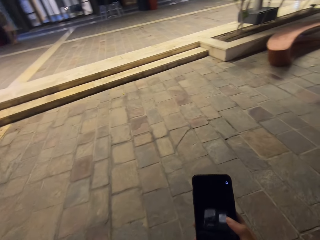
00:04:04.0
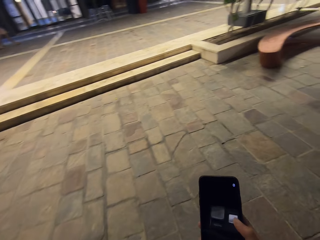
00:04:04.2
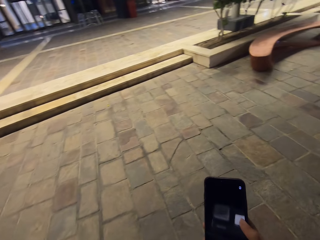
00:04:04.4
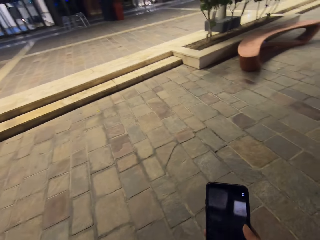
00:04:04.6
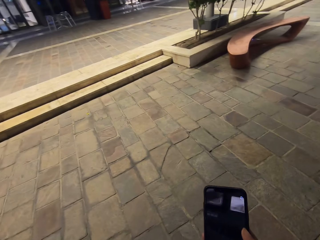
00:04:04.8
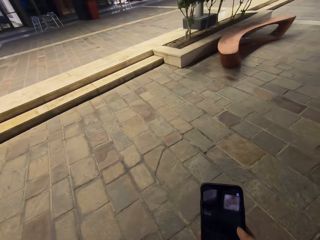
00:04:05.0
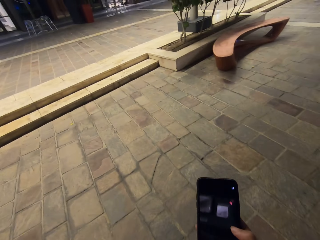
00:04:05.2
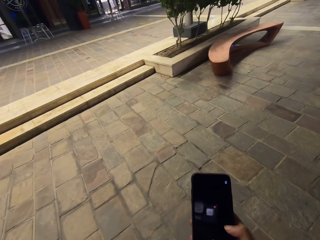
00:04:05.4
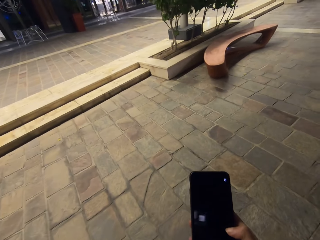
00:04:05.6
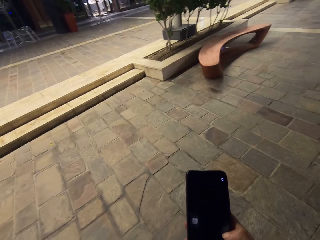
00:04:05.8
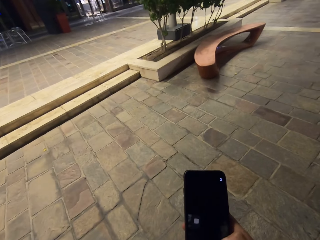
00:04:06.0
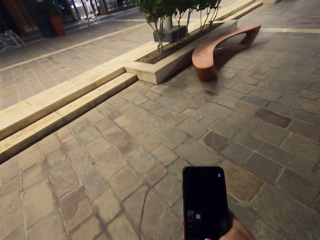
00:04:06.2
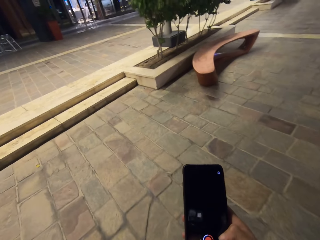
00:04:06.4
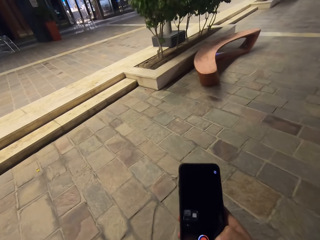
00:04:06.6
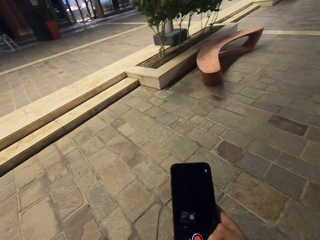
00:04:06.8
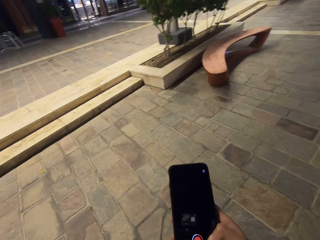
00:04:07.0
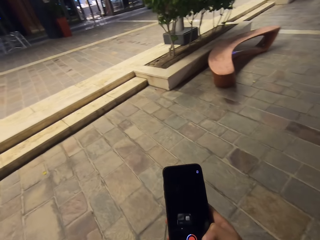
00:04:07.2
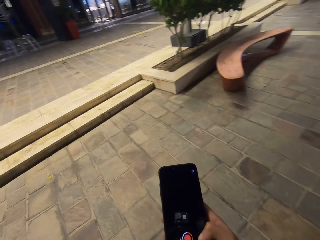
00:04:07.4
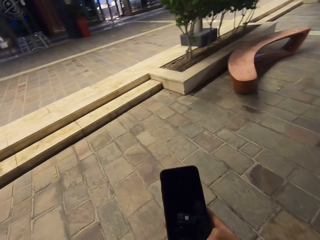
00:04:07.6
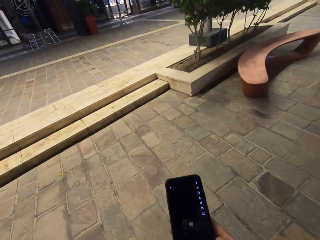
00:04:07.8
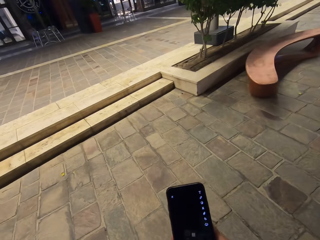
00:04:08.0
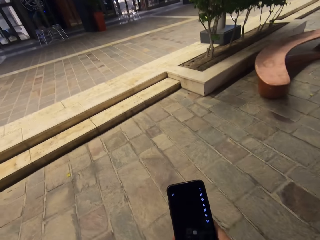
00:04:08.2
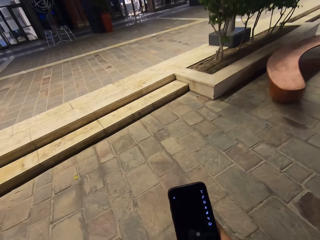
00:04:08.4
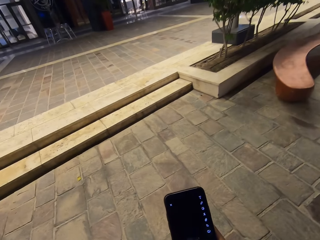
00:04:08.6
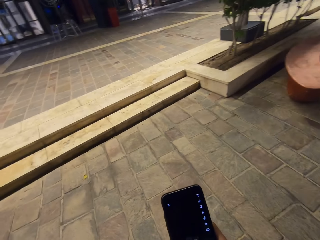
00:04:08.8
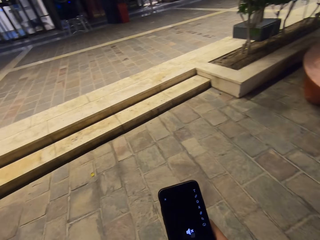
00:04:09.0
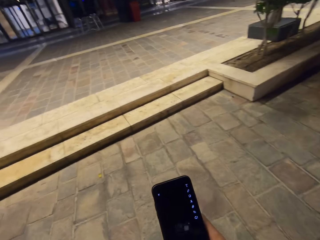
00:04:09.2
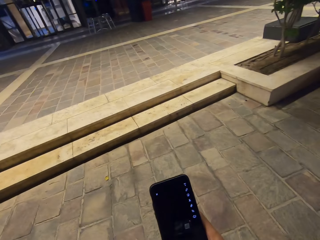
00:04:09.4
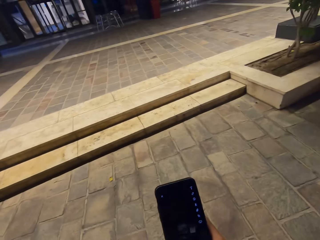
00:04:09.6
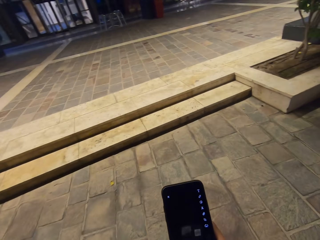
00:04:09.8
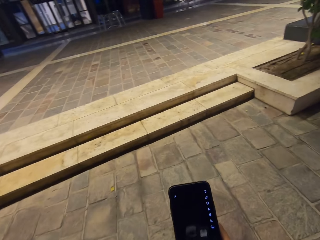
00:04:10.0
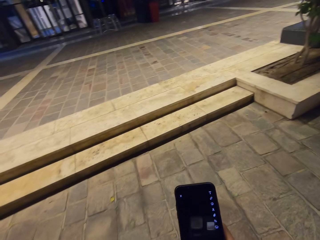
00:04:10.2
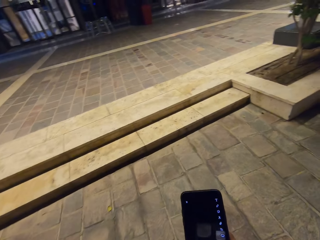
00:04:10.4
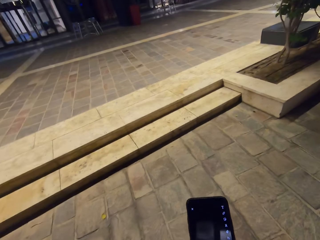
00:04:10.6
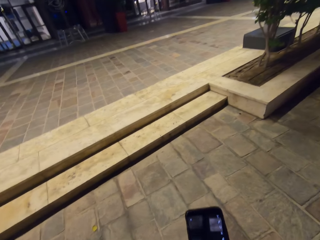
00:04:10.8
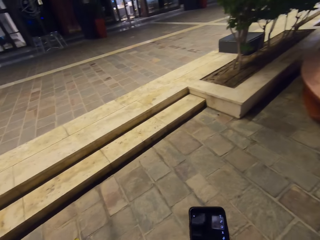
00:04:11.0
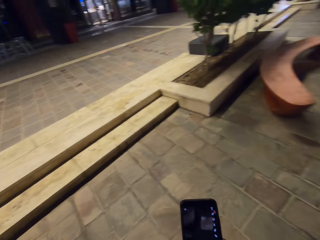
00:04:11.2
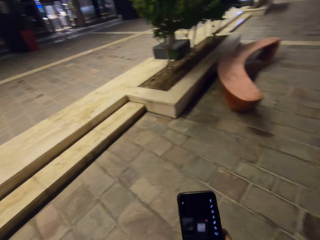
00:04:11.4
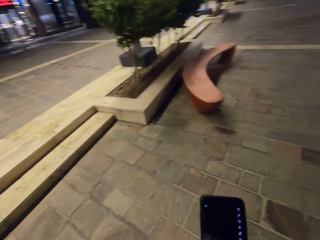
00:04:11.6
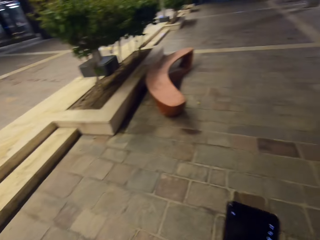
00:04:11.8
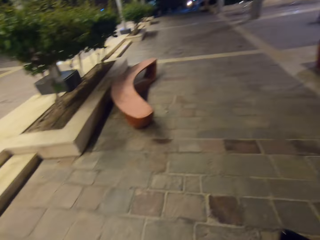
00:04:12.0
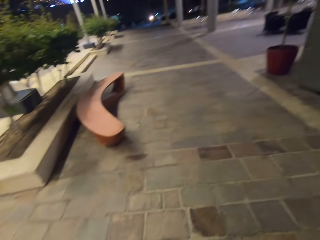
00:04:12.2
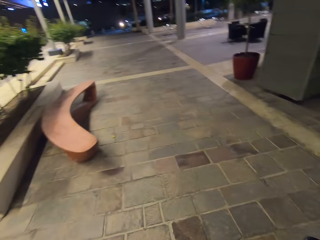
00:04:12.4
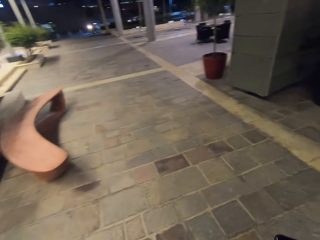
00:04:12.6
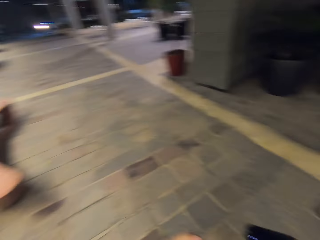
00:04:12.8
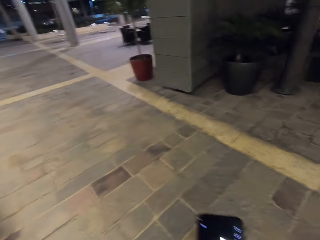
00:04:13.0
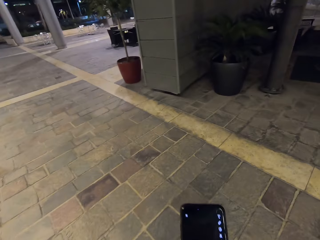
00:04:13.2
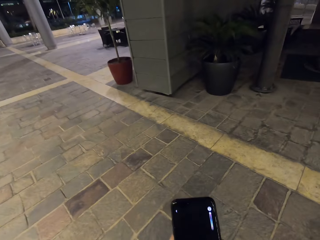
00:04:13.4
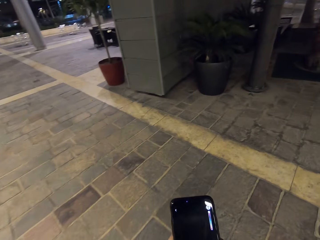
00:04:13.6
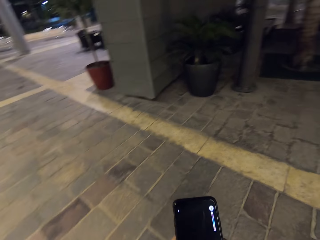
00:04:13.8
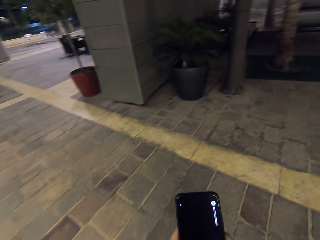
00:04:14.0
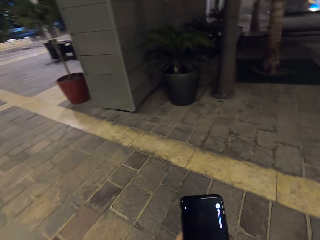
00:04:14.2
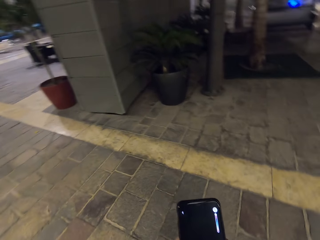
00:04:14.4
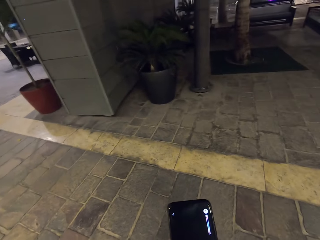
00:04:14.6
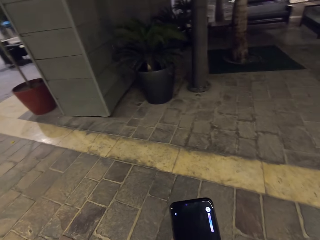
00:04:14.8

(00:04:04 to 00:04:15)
The camera wearer walks around.

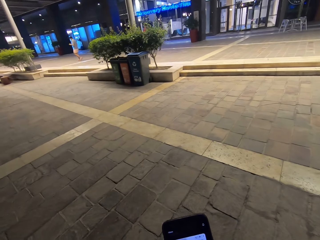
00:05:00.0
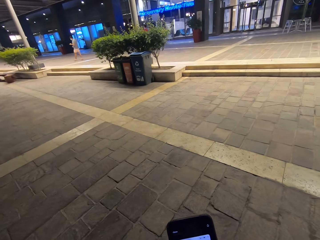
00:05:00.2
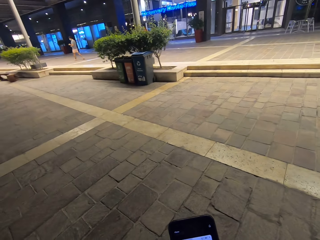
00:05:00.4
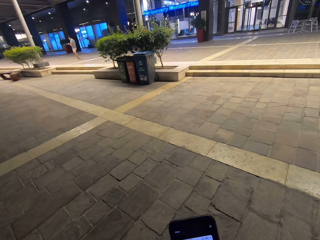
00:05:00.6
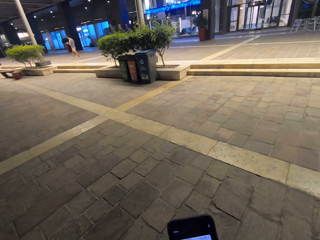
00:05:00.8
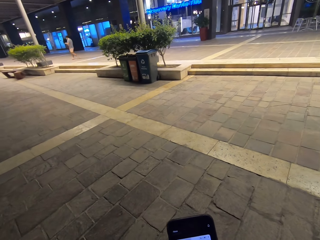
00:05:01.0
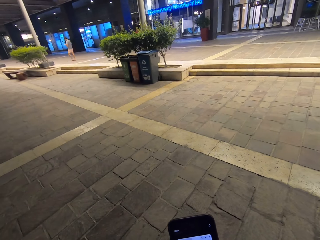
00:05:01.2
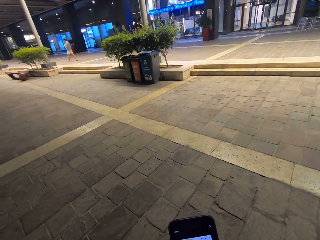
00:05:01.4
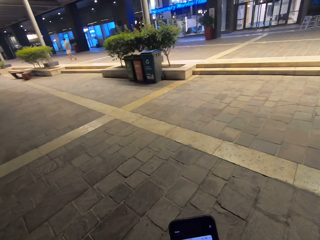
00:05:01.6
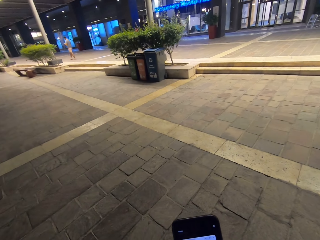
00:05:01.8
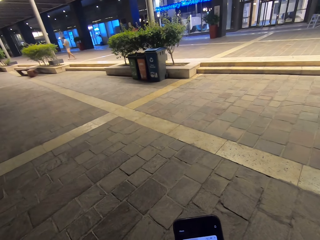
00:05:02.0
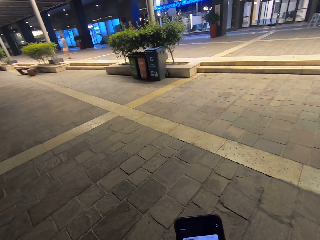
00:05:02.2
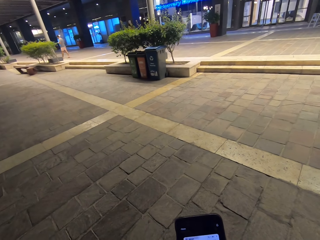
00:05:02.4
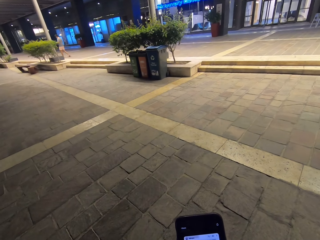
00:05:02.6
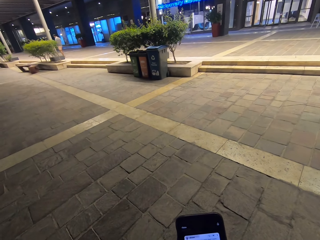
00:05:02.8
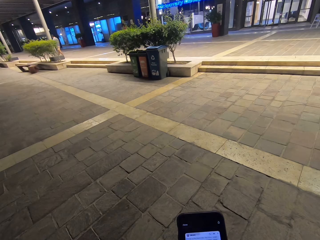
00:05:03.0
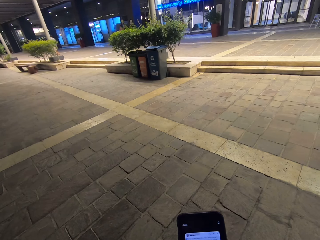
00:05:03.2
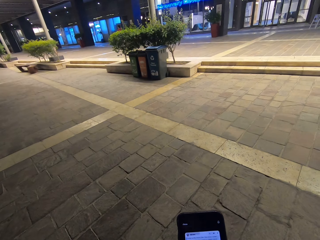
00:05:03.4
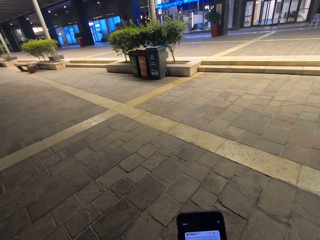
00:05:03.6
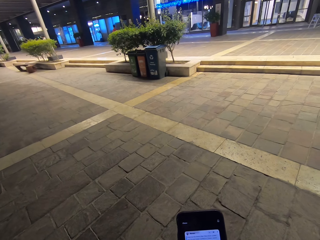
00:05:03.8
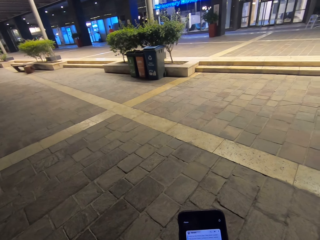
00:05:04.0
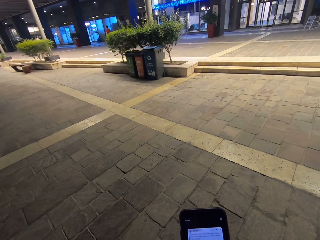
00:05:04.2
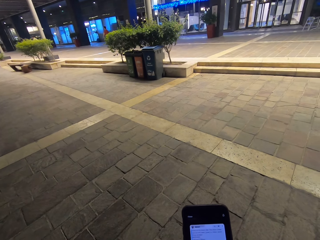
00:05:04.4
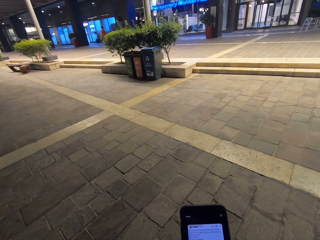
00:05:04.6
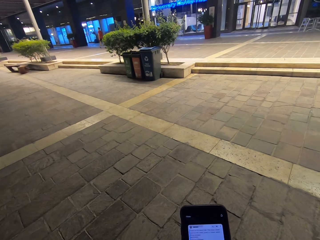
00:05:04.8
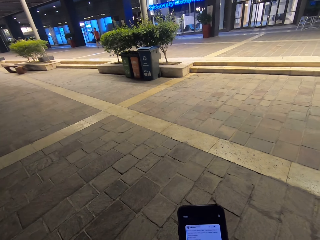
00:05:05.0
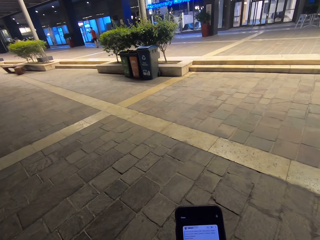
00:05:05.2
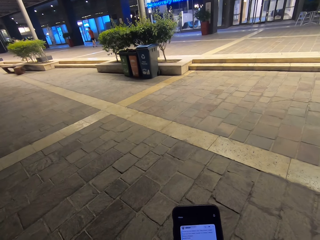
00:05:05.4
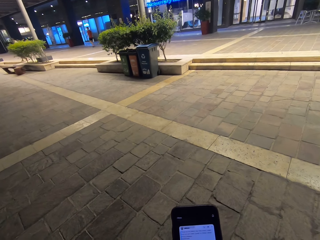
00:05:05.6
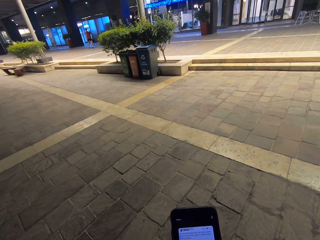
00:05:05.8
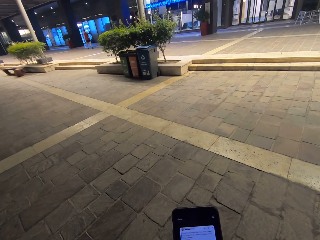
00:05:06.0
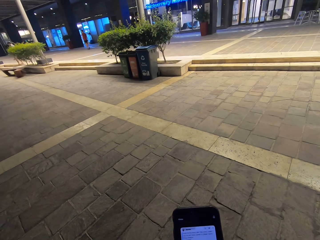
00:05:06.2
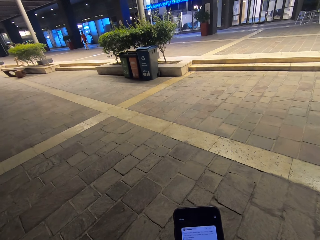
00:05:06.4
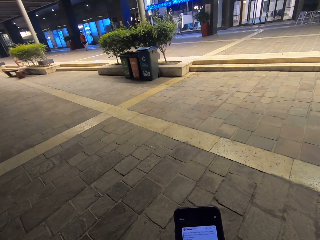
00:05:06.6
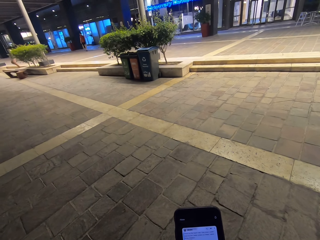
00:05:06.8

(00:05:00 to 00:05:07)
The camera wearer looks around.
